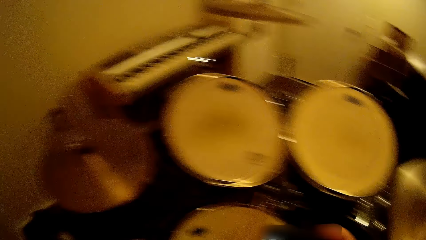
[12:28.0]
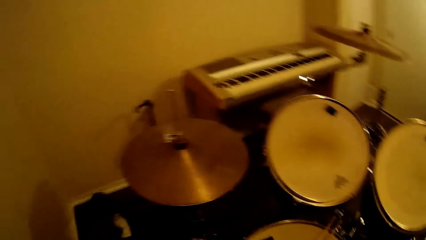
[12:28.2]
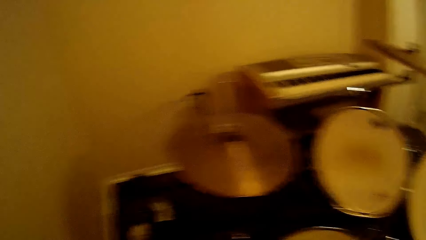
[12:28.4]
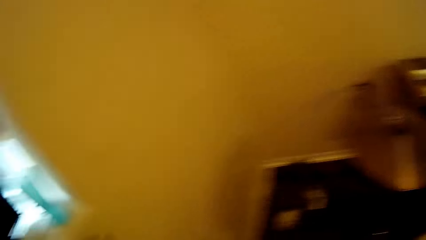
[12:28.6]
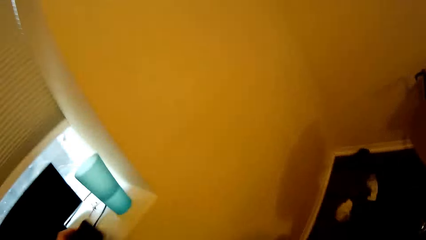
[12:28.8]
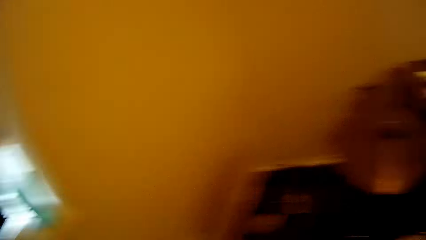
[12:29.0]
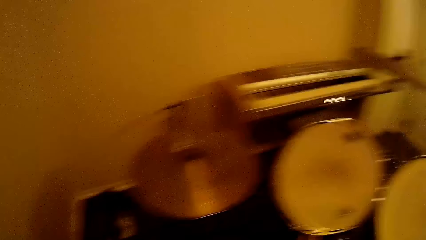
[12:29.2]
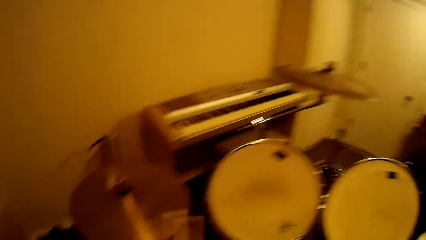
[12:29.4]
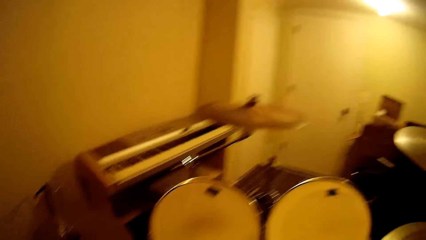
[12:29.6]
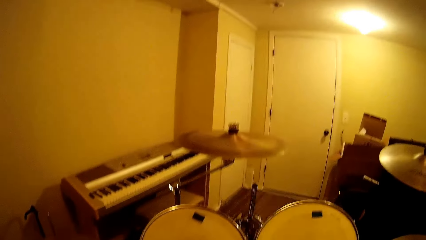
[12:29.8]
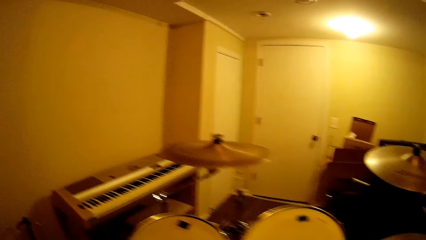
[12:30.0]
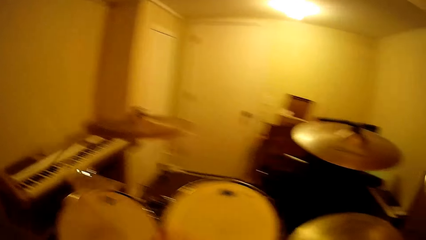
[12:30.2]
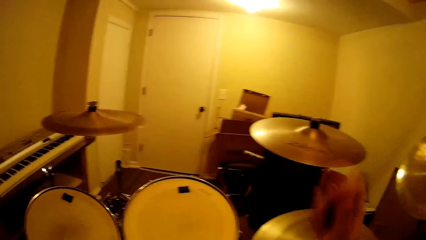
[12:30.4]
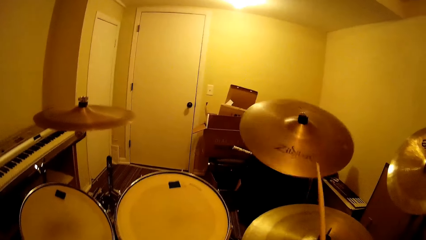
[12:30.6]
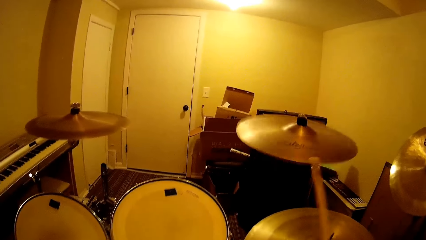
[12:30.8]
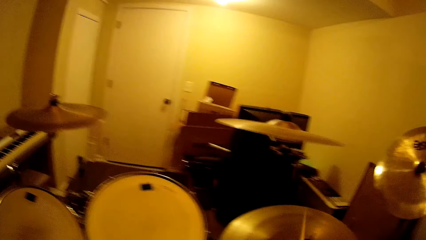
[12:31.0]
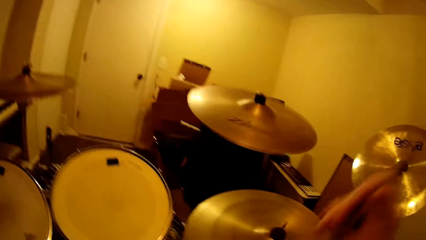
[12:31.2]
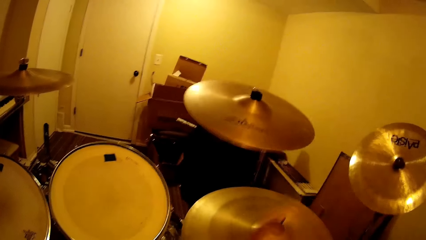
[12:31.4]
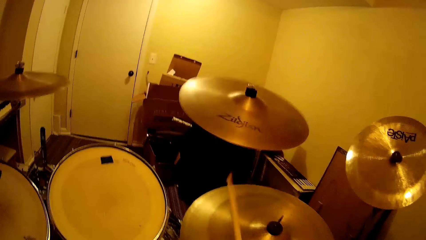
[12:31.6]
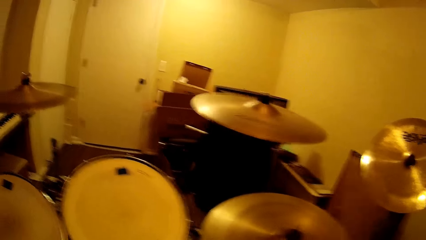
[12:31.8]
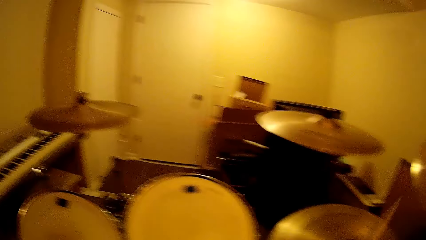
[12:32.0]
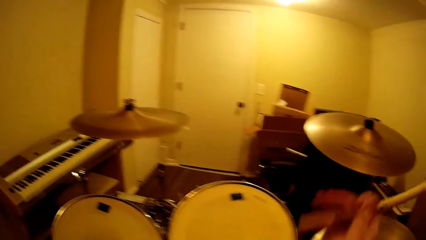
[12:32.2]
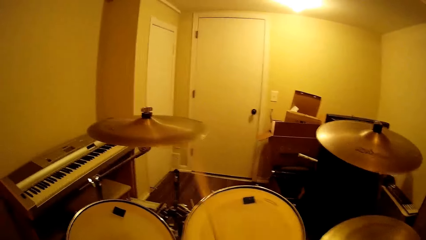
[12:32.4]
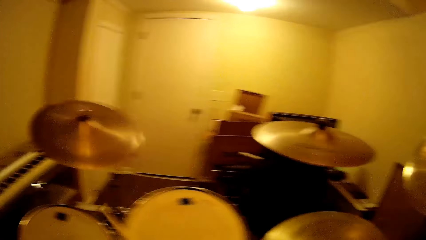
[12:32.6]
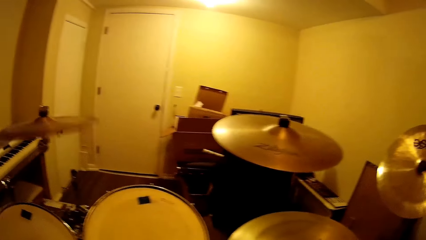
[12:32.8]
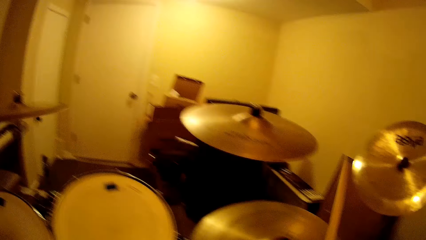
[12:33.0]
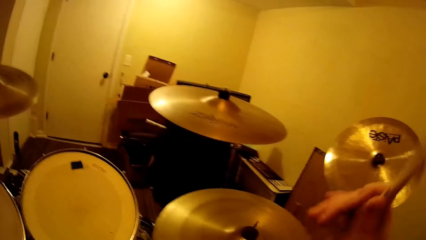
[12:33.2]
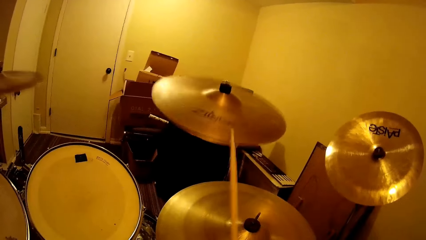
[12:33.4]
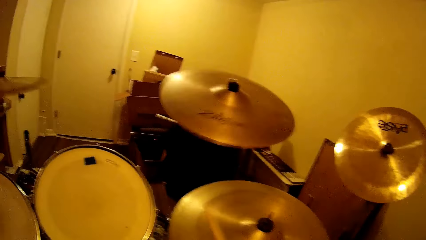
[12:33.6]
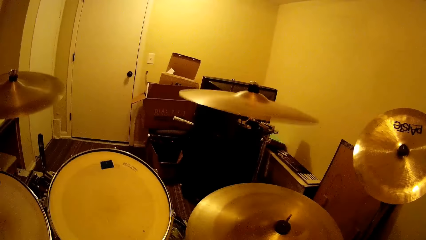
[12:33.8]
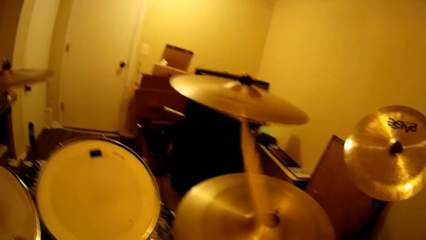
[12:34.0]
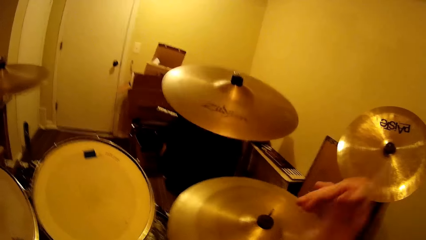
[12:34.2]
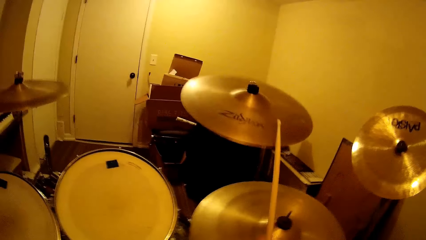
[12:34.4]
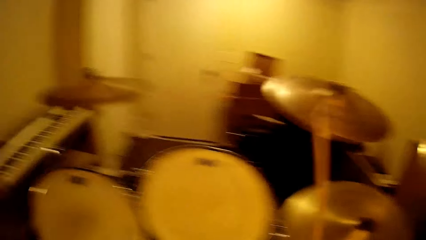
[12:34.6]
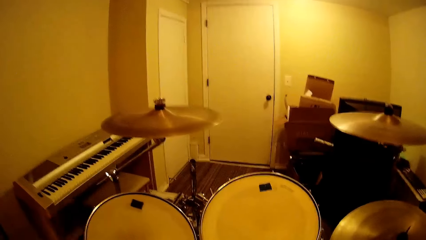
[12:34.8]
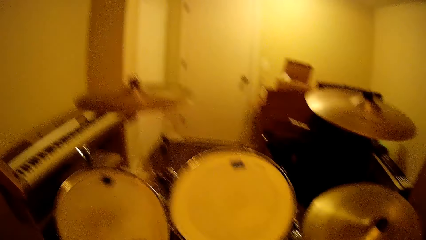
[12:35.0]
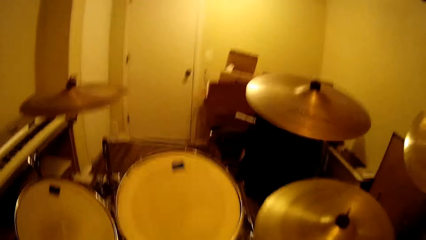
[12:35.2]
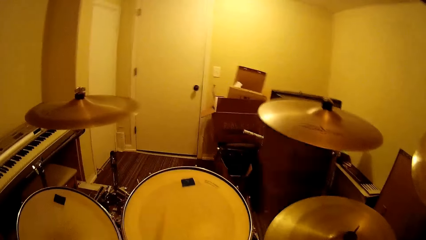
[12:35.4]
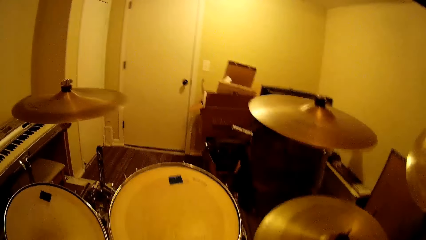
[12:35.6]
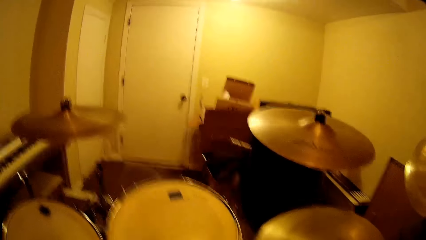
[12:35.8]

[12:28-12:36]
The camera wearer puts the phone aside. They pick up the drumsticks. They play the drum set.

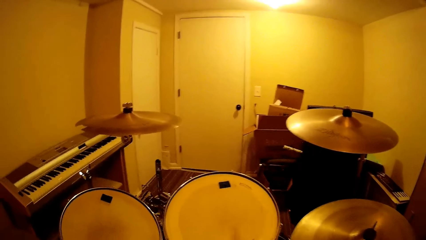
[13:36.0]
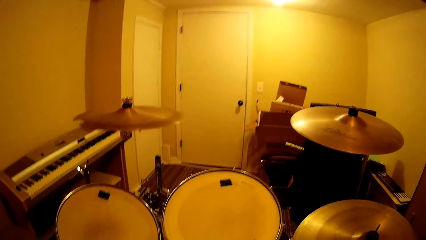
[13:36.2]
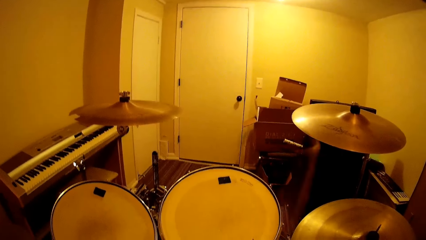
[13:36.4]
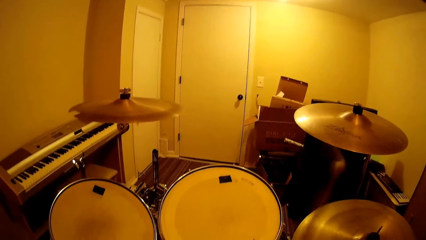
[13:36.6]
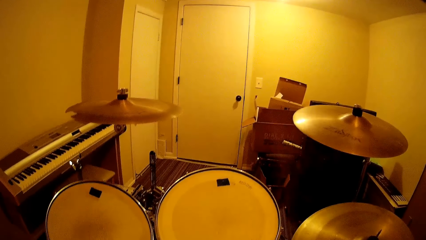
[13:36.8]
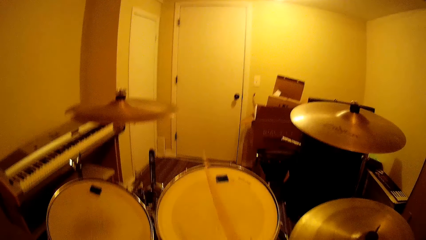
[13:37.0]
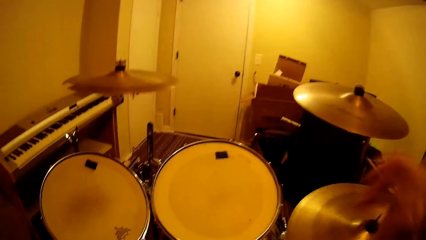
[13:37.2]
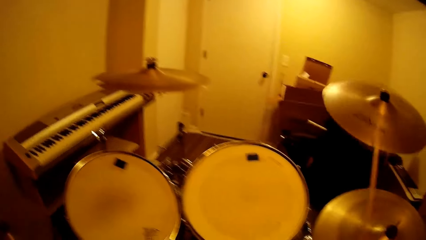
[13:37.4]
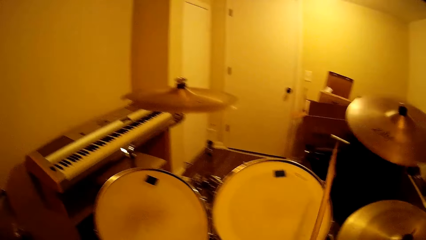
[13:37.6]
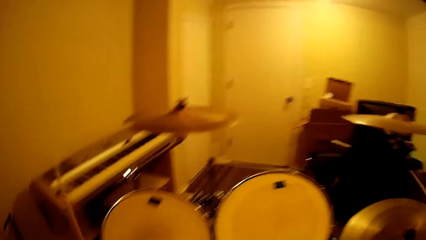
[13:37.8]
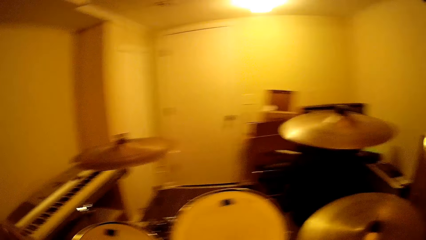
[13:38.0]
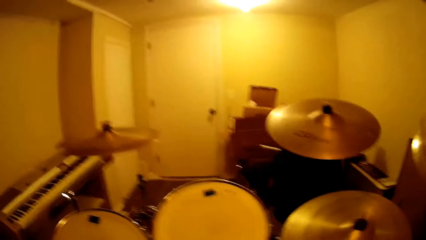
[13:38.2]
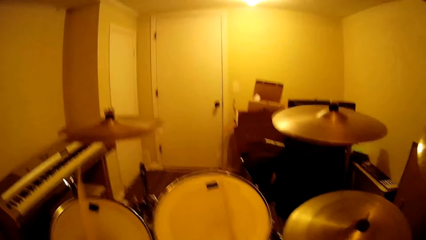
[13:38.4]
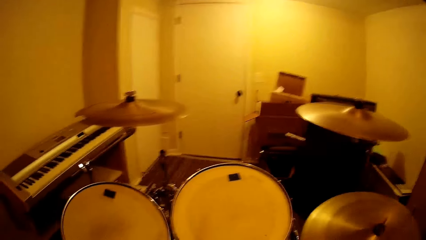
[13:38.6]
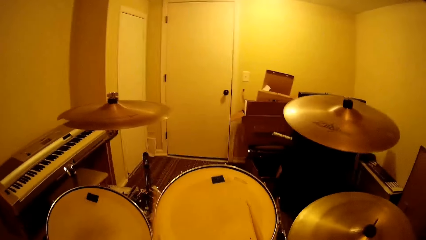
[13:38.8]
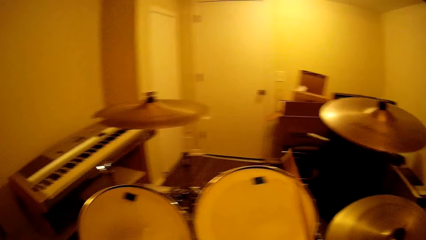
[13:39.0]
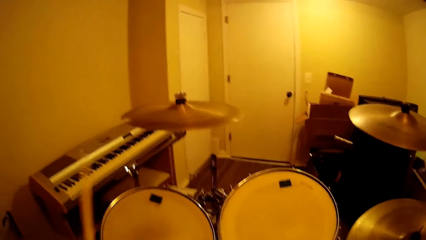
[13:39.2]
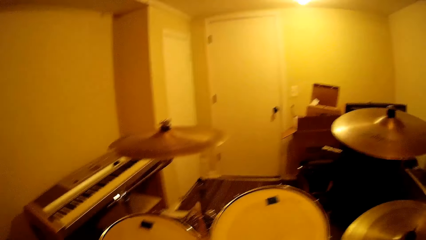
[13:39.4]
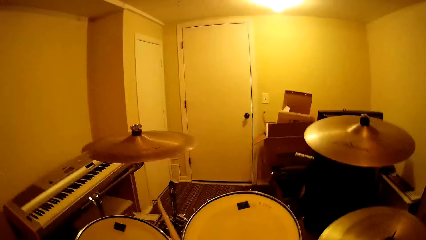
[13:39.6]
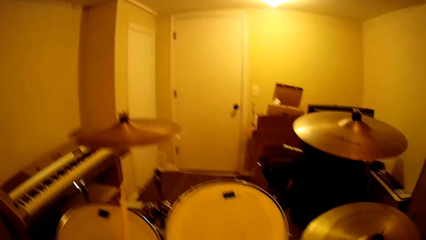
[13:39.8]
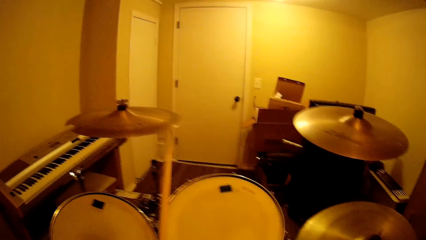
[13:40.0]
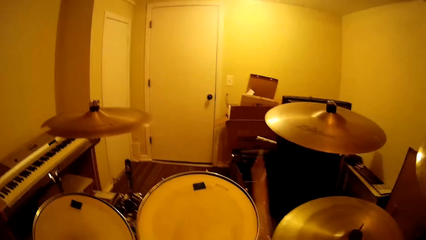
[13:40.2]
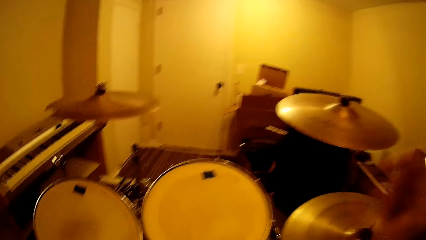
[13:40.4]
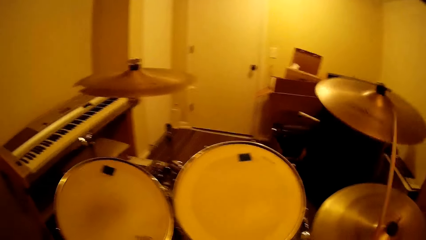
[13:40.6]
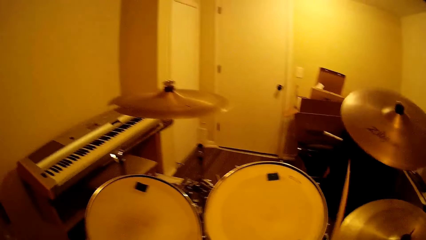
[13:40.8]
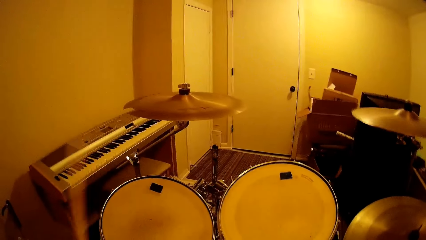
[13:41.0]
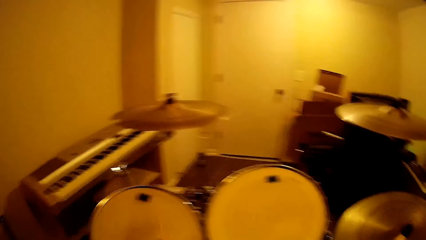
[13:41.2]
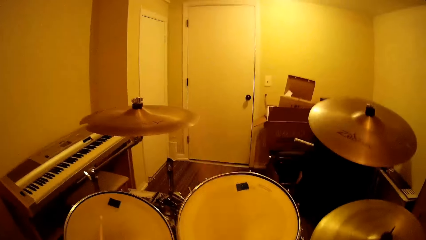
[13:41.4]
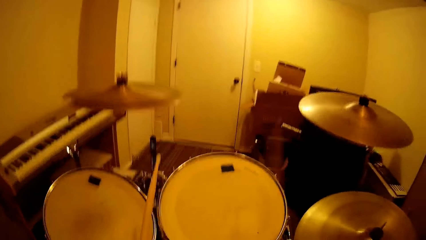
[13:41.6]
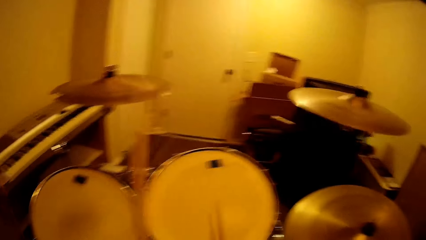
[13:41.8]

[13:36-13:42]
The camera wearer plays the drum set.

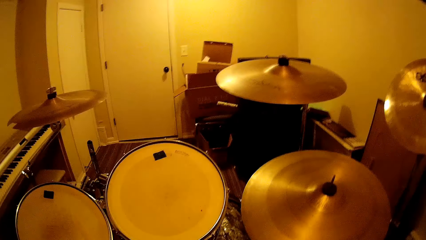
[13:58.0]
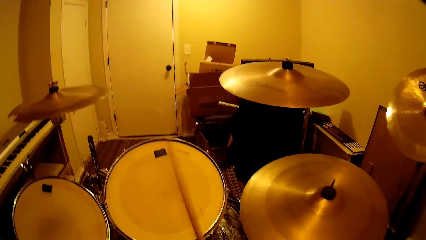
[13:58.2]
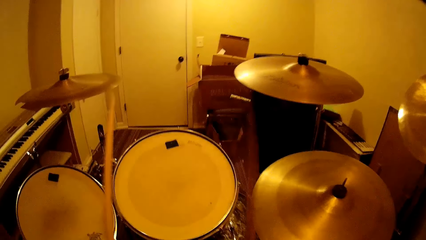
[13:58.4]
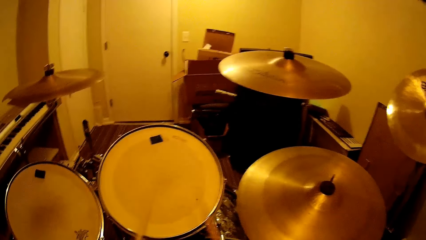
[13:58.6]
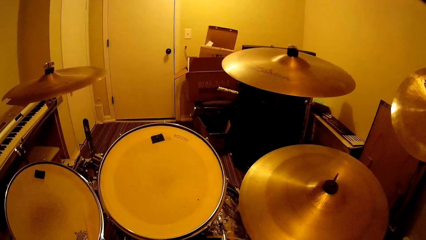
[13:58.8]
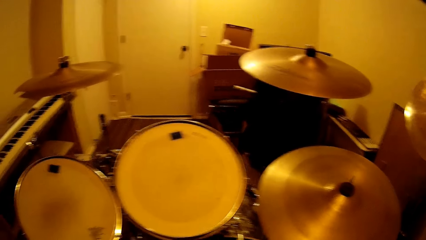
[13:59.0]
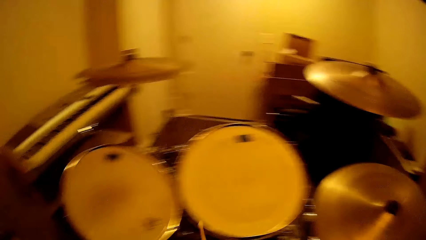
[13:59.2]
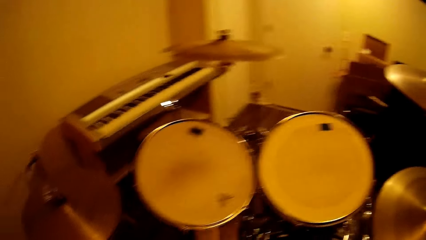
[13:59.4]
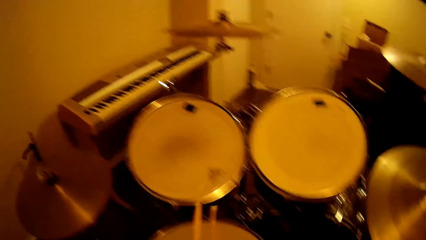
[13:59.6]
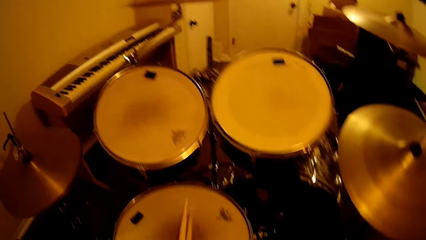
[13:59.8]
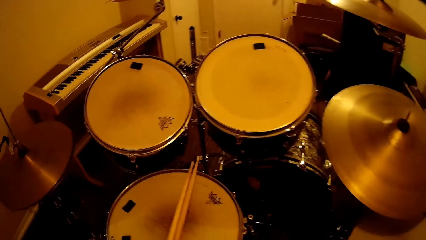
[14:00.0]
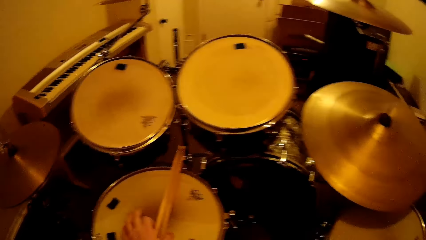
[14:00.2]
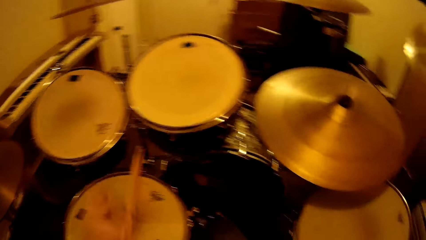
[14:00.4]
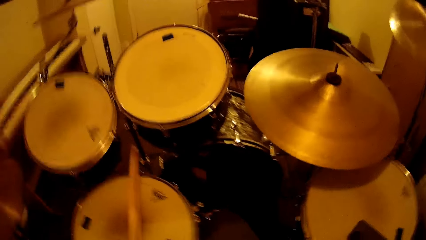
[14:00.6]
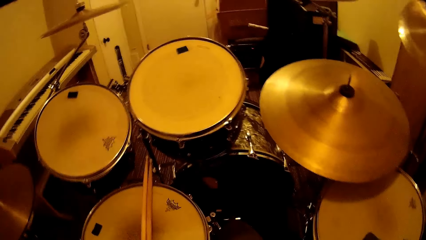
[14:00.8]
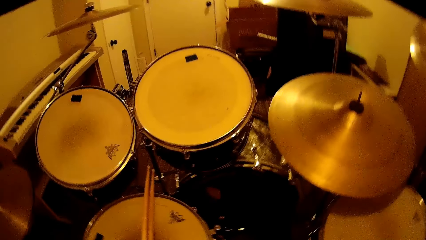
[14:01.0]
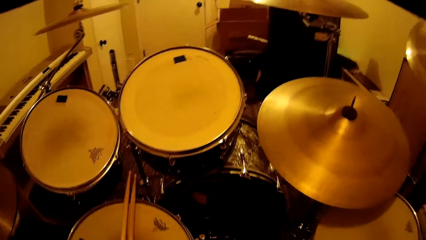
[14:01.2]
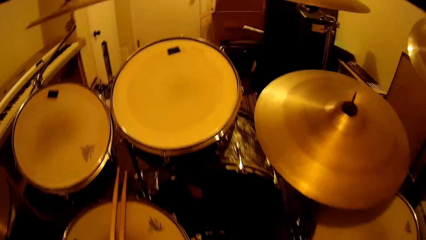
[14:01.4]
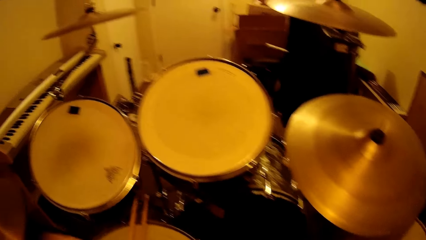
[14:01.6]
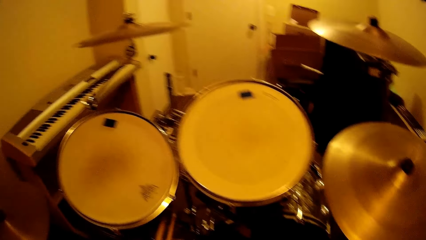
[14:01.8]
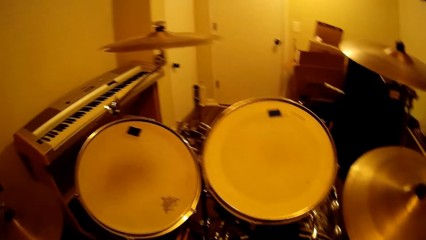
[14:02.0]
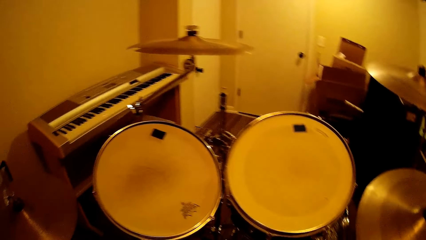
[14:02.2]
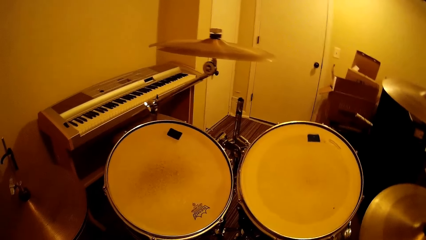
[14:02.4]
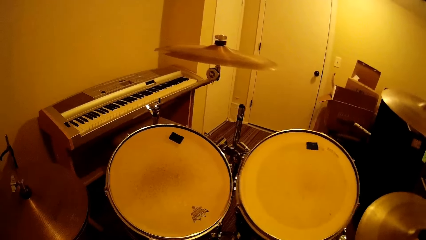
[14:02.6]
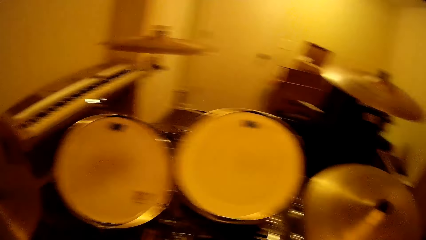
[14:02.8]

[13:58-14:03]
The camera wearer puts the drum stick on the drum.
